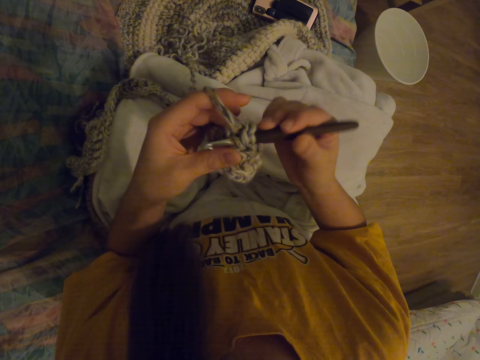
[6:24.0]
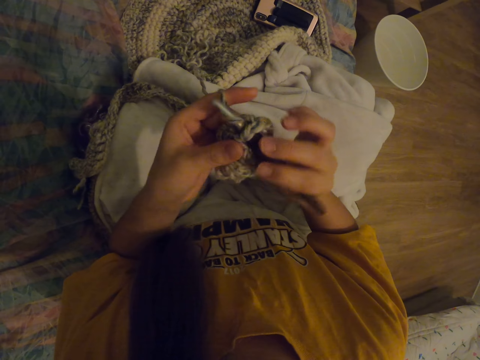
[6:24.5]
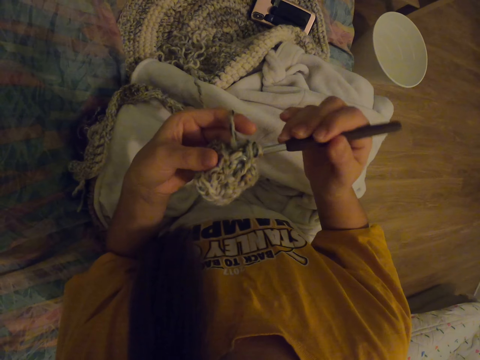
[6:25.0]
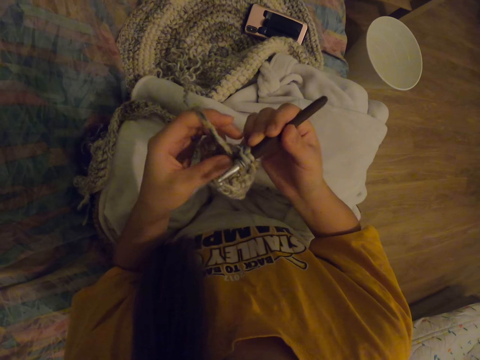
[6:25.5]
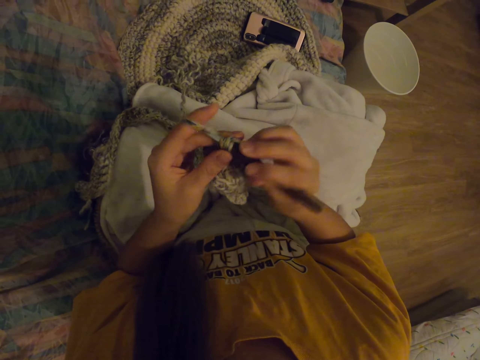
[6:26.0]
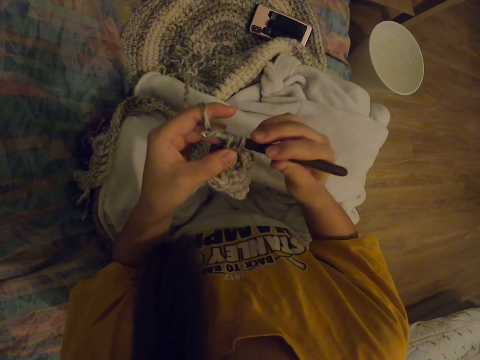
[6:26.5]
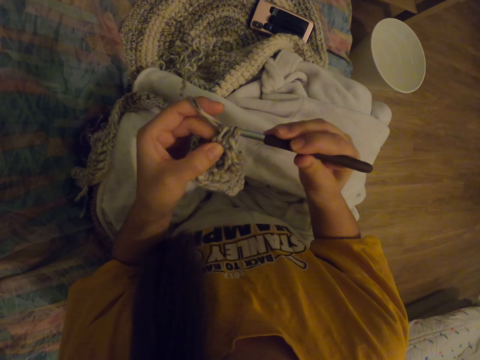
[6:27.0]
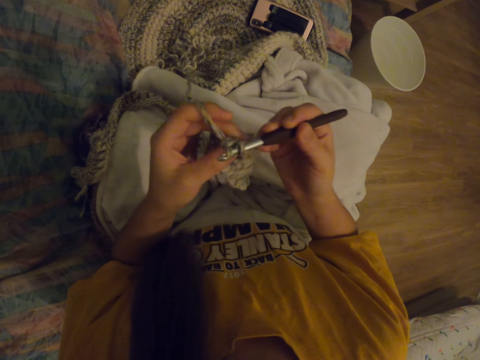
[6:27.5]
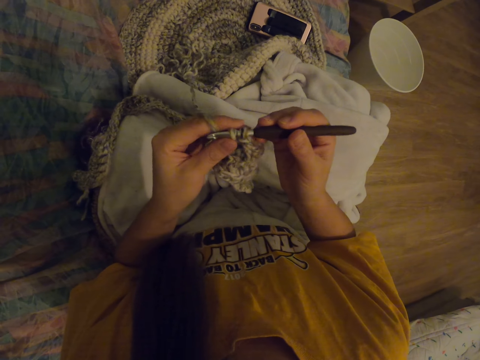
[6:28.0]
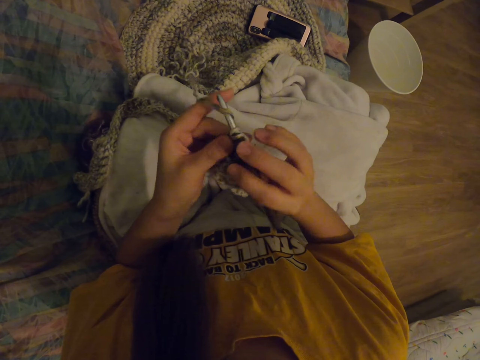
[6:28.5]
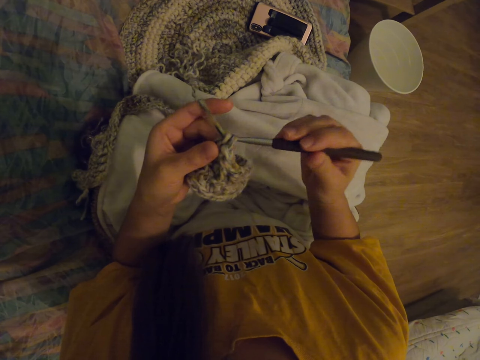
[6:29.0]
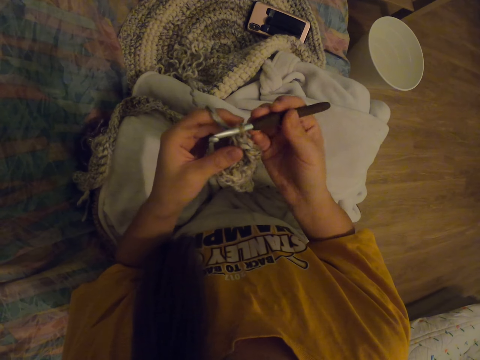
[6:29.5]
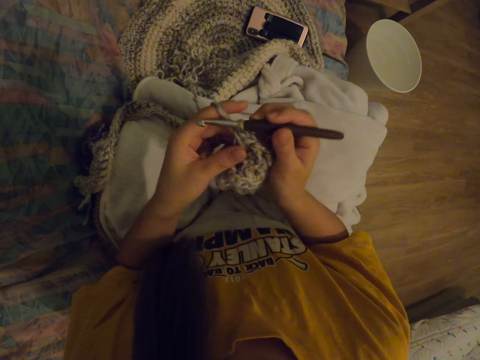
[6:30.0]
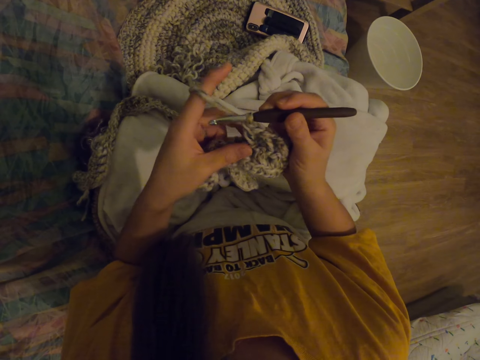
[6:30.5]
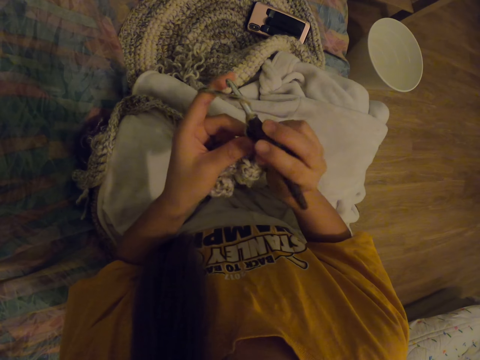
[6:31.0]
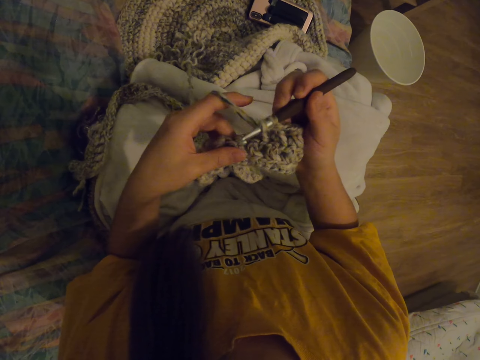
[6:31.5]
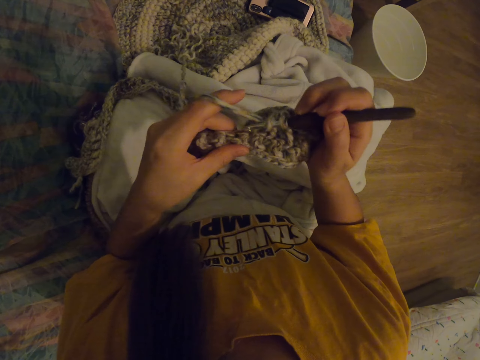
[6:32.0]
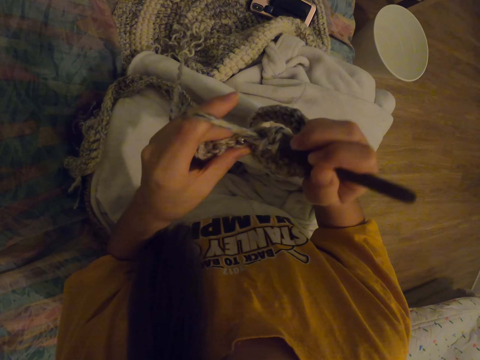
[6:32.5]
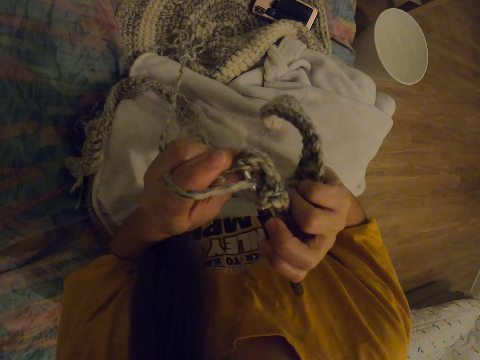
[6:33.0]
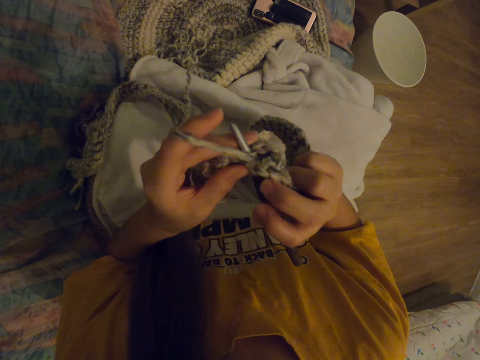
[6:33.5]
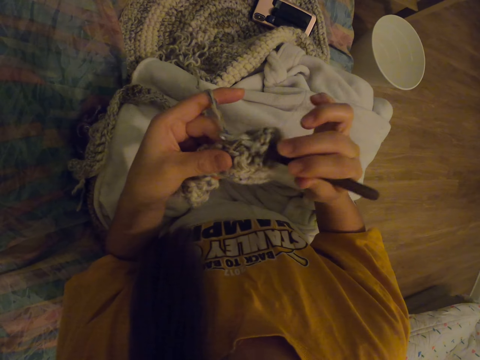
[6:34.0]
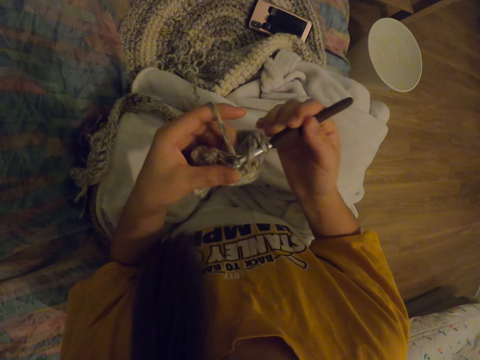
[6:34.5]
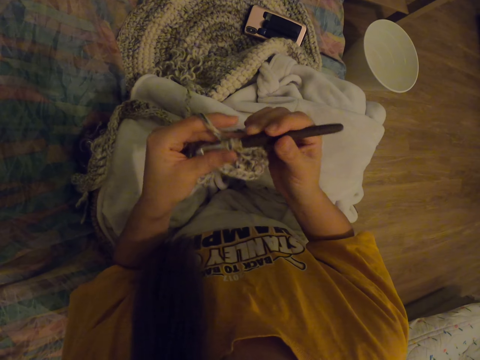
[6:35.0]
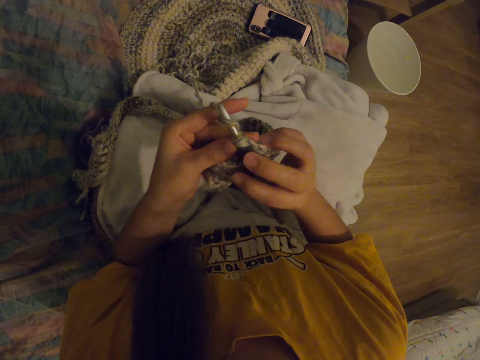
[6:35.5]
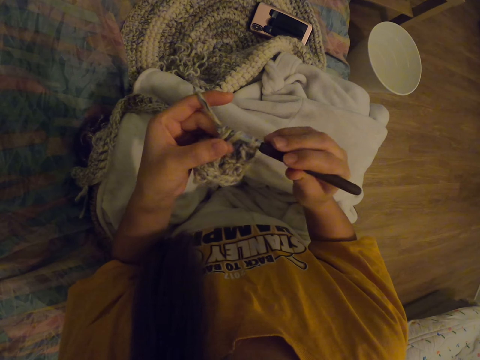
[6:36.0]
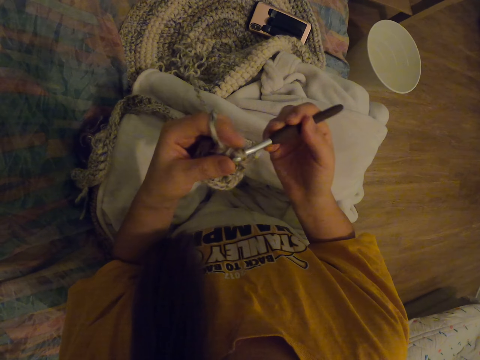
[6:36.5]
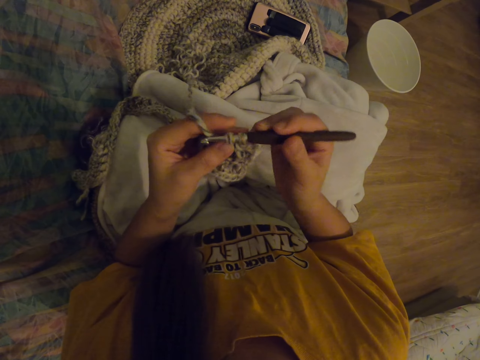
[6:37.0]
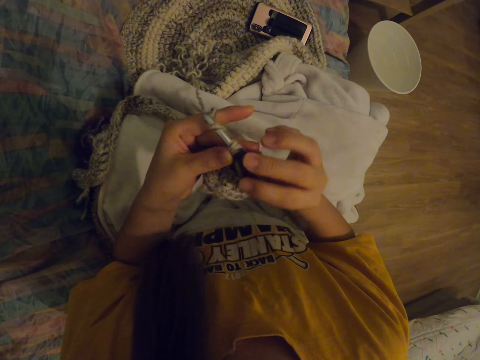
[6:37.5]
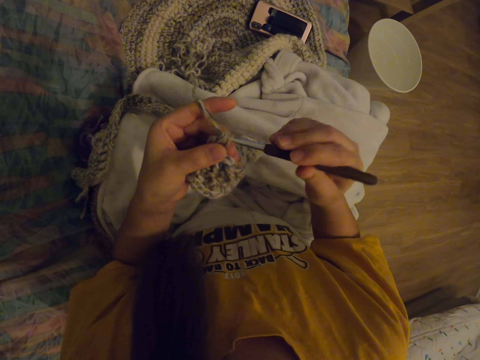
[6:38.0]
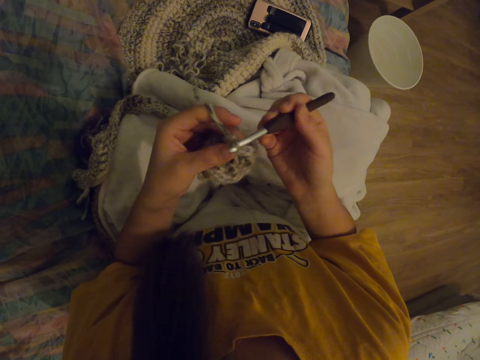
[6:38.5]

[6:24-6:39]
The camera wearer pulls a wool rope with the crochet hook needle. They insert the crochet hook needle into the woolen piece. They pull the wool rope with the crochet hook needle.

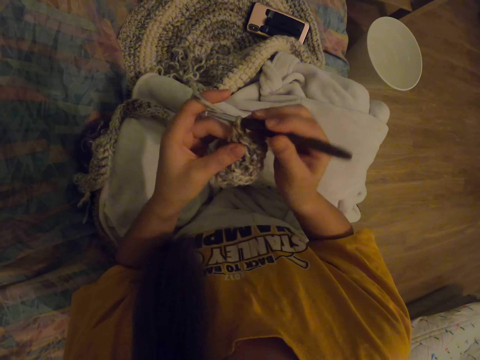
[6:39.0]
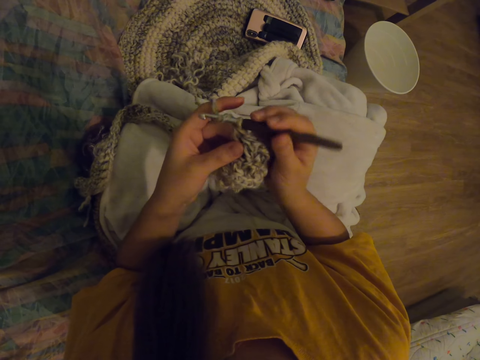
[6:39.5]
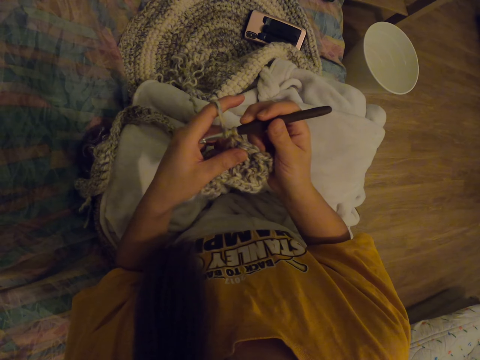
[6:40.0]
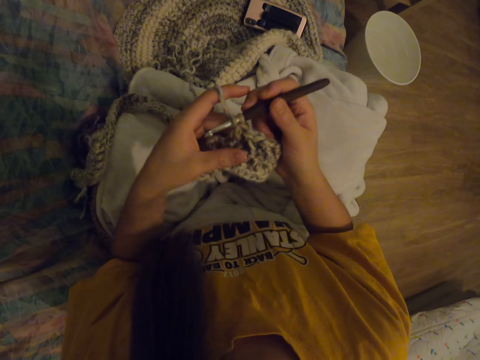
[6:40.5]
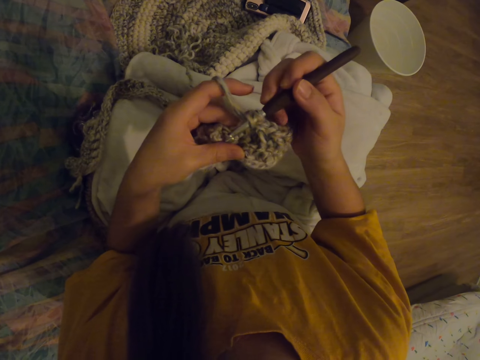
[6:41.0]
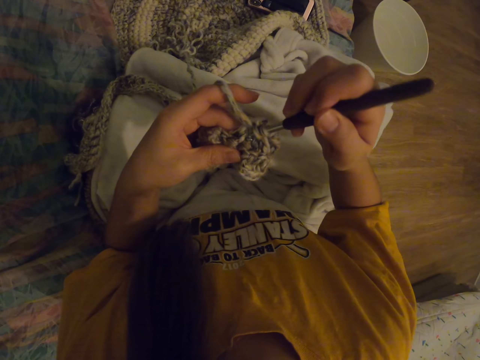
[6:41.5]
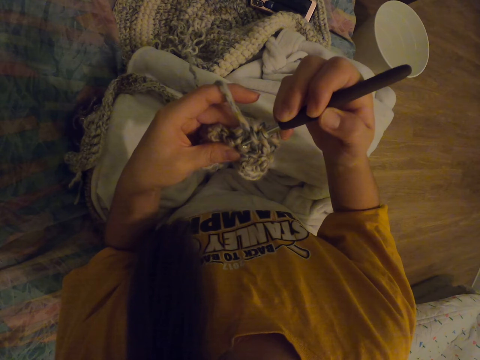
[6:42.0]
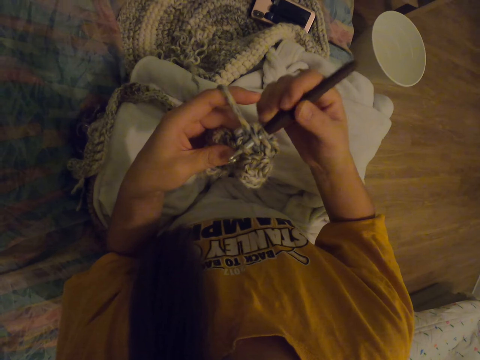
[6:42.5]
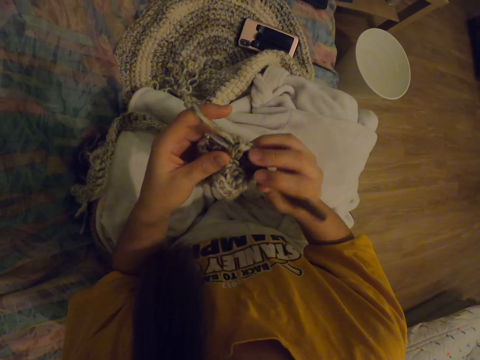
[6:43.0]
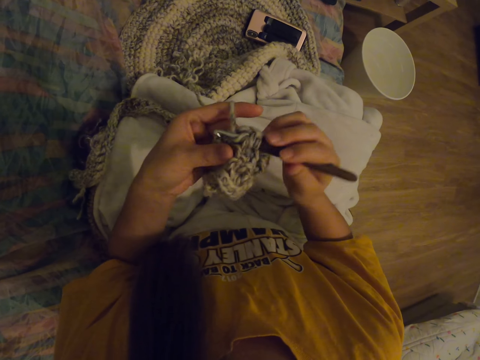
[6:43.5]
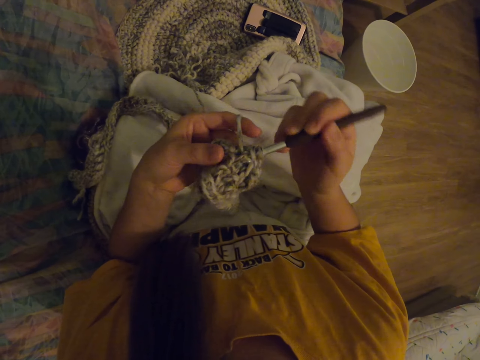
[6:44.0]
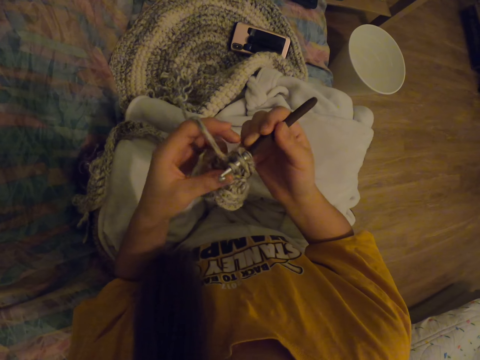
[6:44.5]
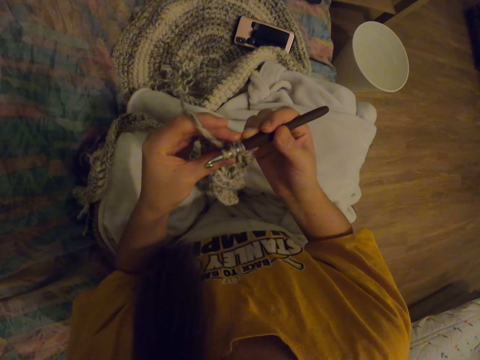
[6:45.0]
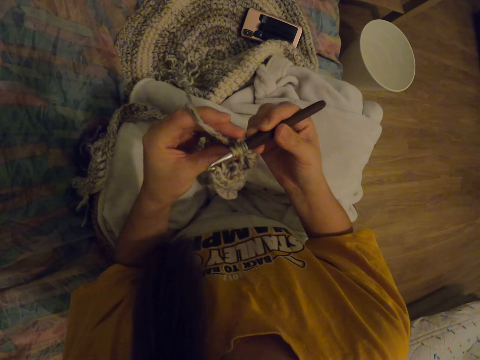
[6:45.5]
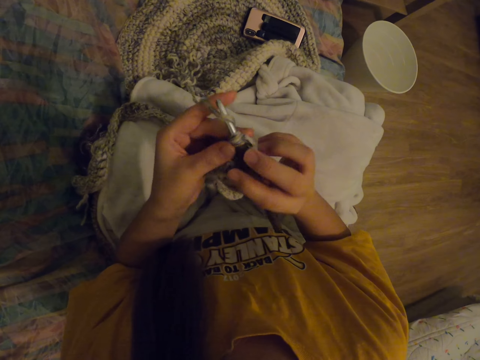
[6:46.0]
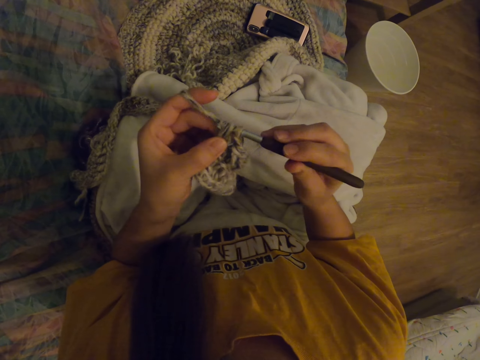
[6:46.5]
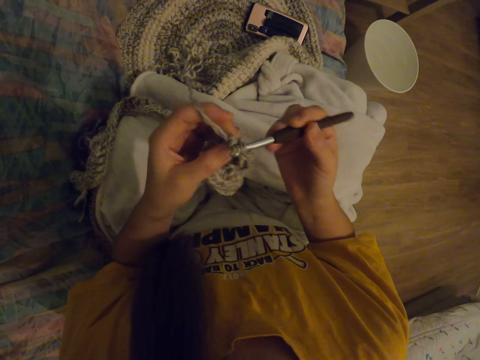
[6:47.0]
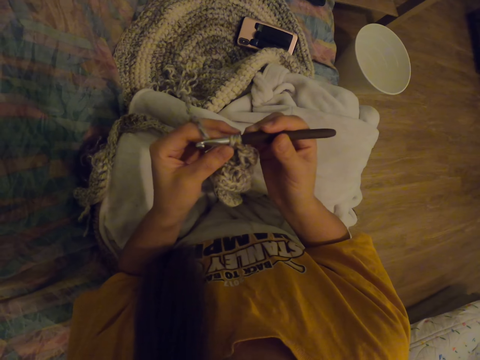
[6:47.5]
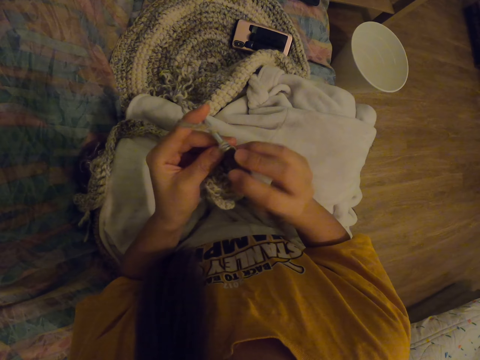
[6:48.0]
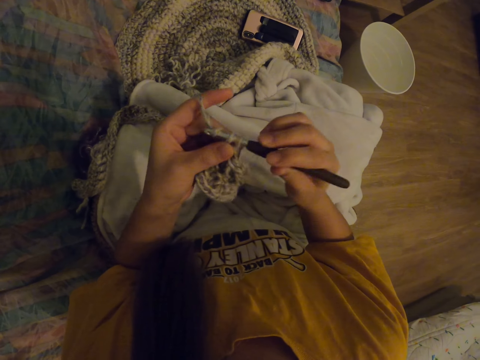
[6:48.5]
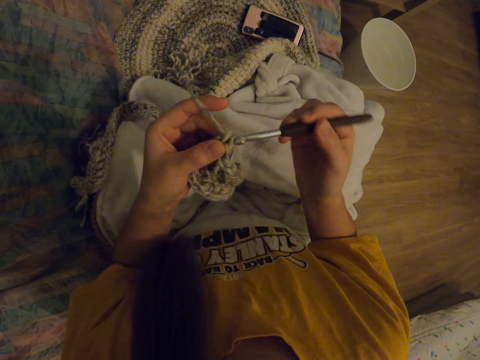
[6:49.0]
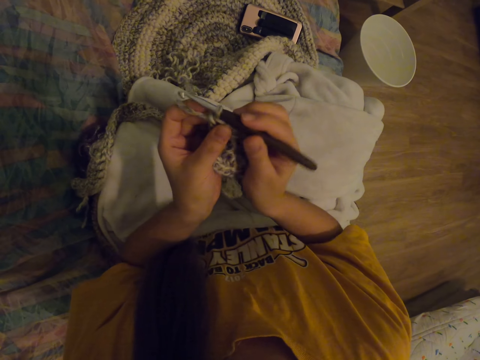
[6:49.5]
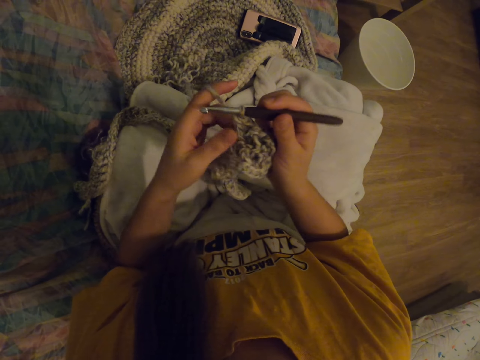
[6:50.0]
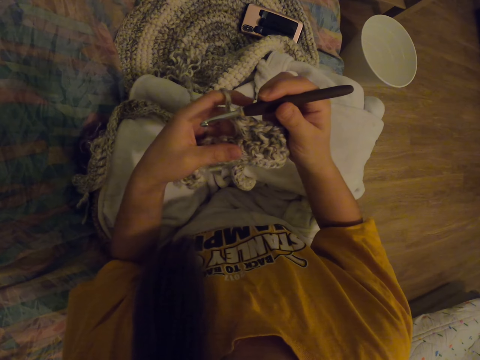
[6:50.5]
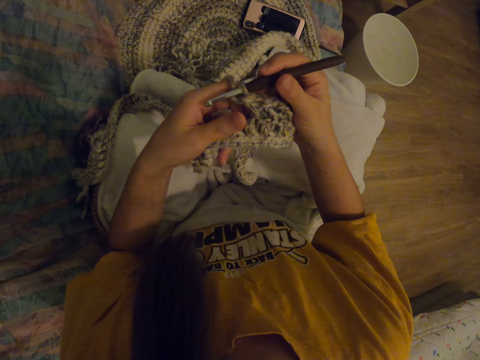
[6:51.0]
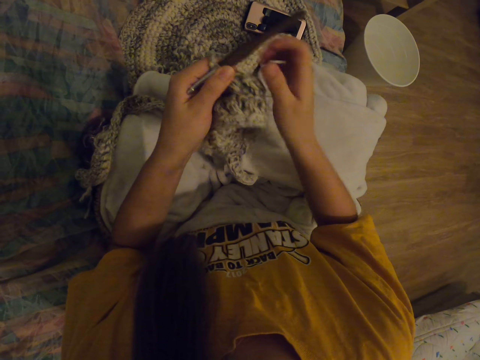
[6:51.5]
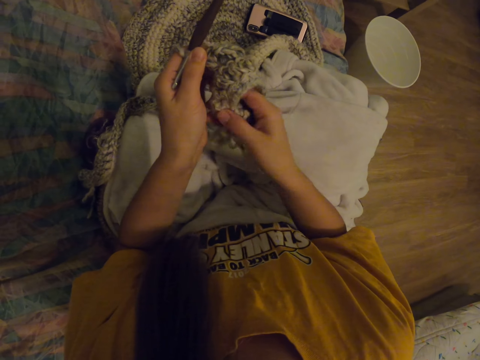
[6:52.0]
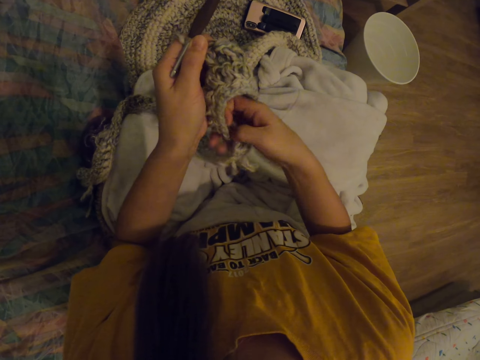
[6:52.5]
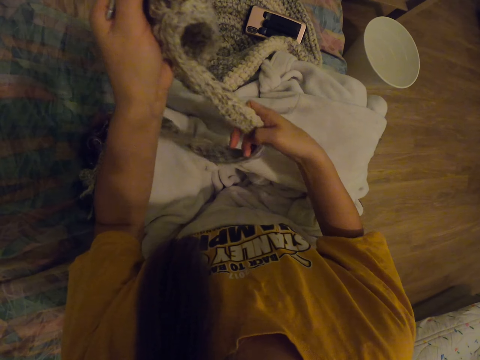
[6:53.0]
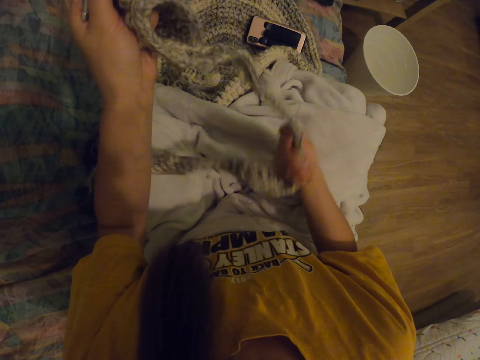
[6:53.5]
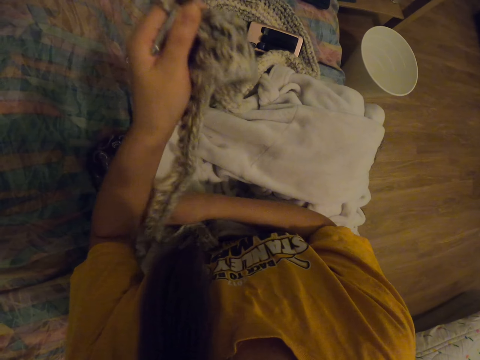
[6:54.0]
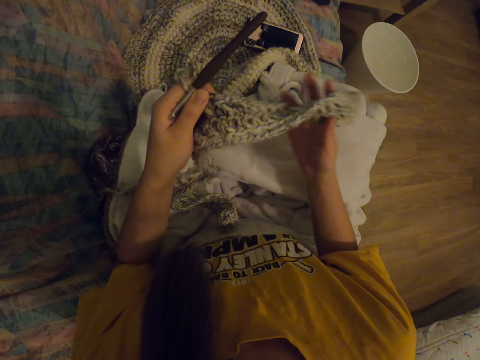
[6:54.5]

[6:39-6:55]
The camera wearer stops sewing the piece of wool. They straighten the textile.
